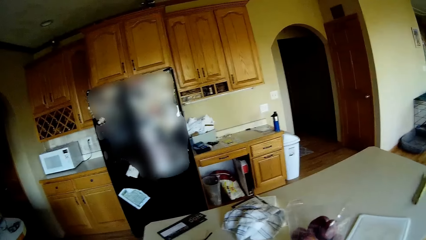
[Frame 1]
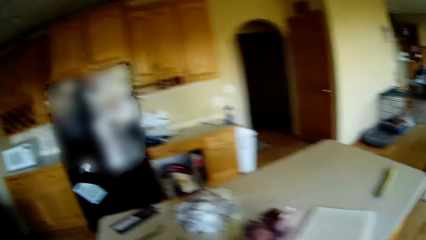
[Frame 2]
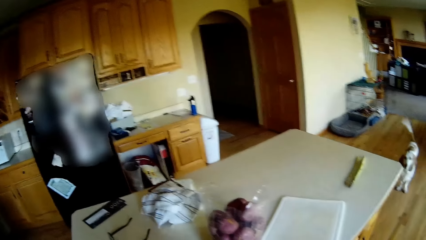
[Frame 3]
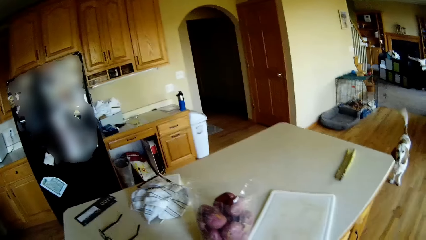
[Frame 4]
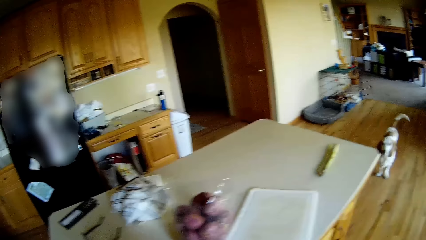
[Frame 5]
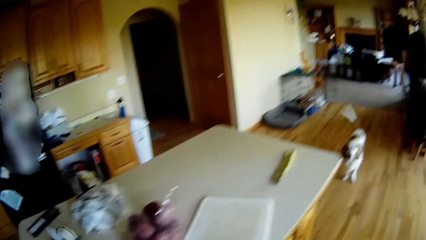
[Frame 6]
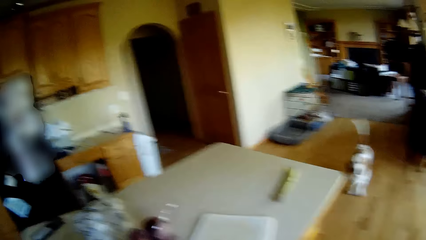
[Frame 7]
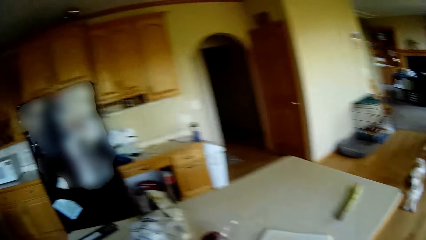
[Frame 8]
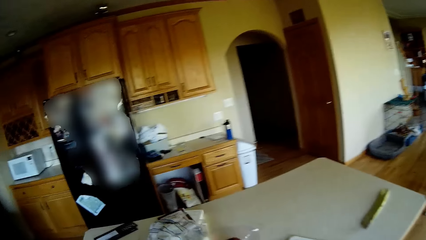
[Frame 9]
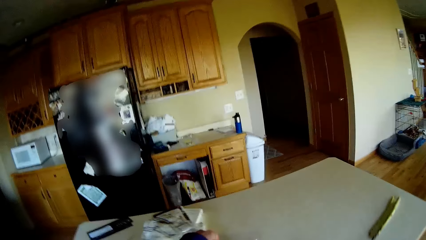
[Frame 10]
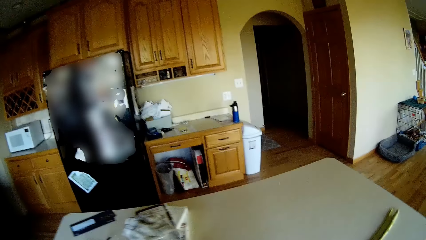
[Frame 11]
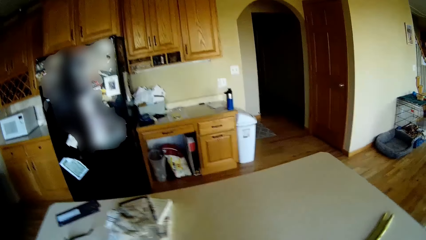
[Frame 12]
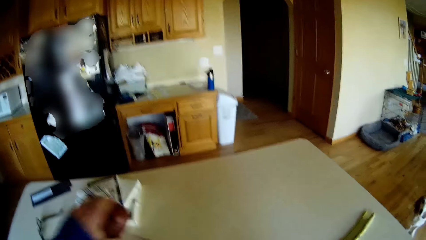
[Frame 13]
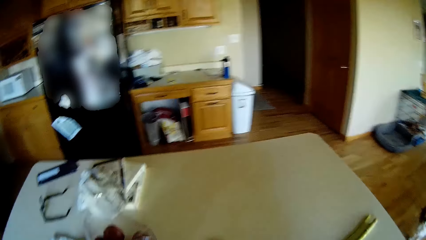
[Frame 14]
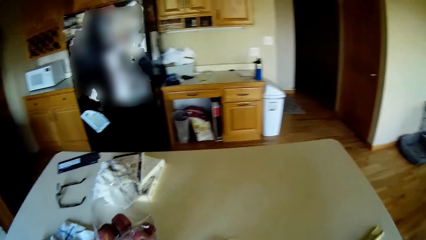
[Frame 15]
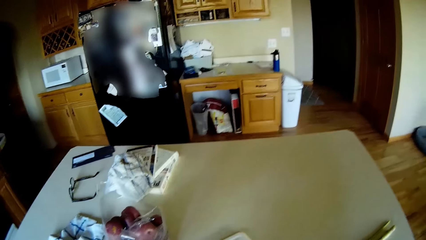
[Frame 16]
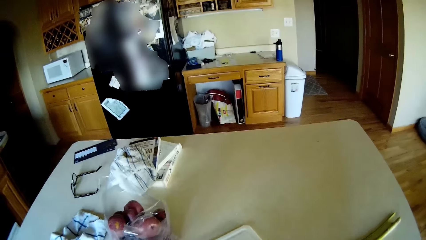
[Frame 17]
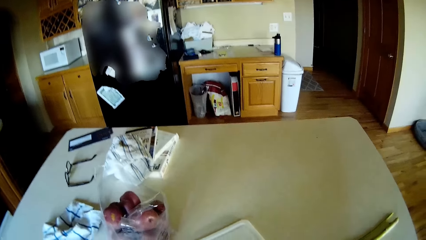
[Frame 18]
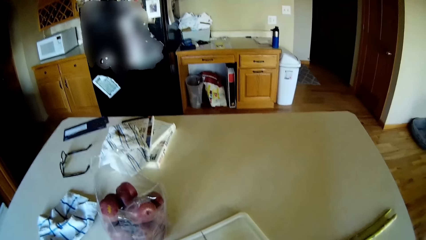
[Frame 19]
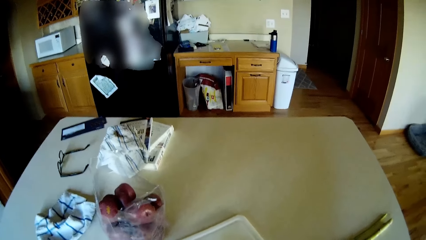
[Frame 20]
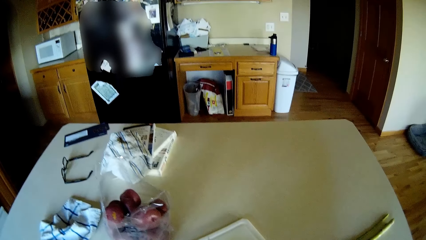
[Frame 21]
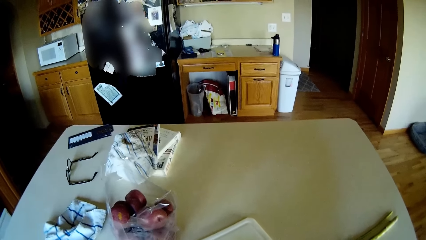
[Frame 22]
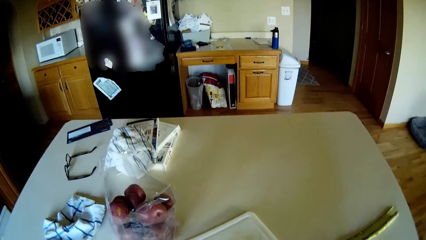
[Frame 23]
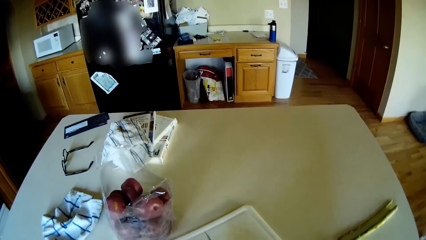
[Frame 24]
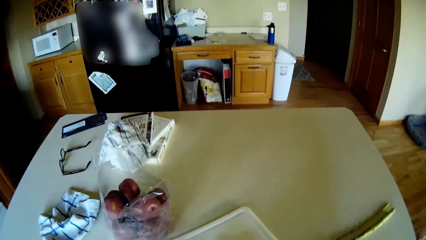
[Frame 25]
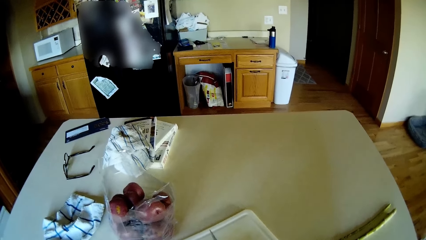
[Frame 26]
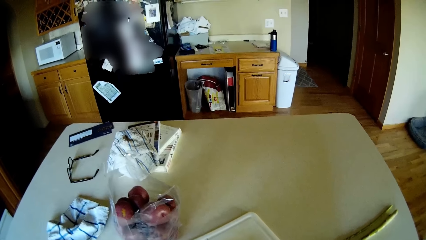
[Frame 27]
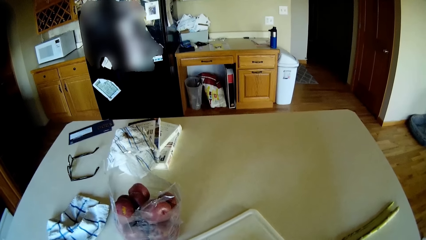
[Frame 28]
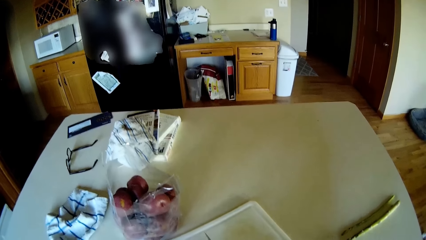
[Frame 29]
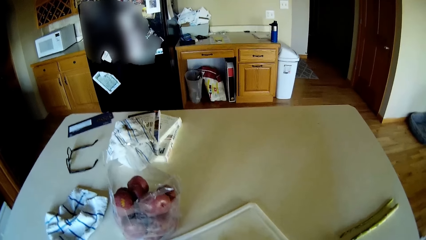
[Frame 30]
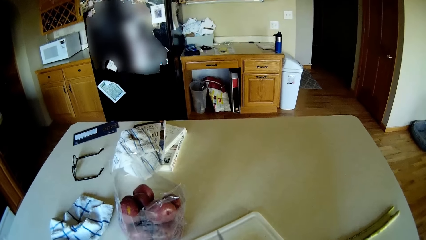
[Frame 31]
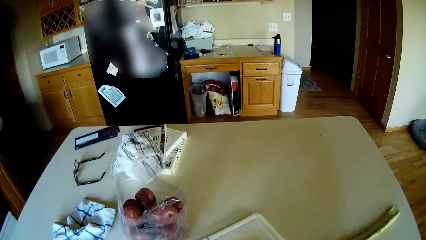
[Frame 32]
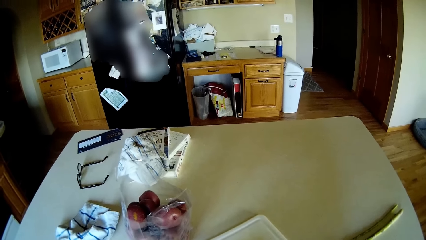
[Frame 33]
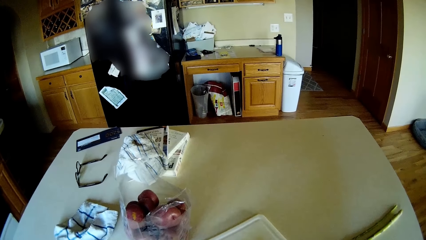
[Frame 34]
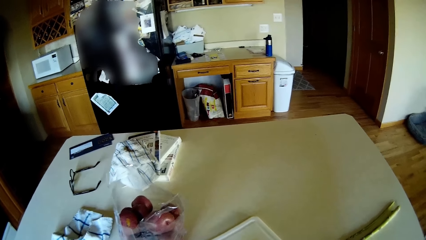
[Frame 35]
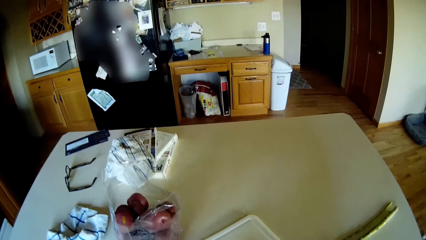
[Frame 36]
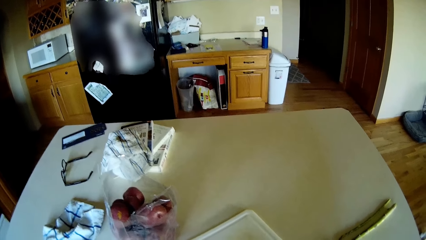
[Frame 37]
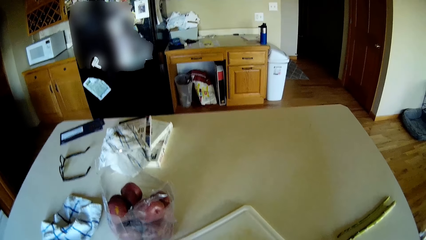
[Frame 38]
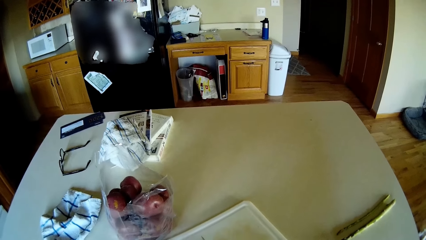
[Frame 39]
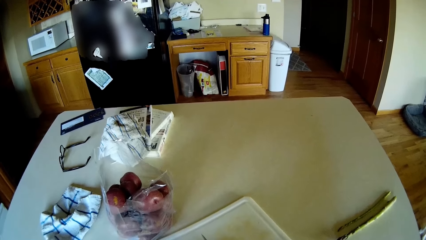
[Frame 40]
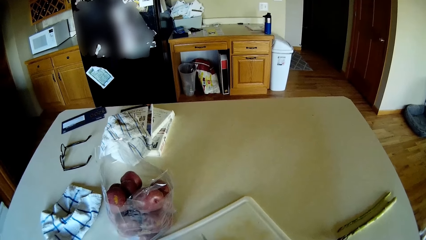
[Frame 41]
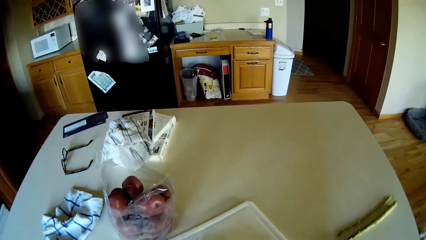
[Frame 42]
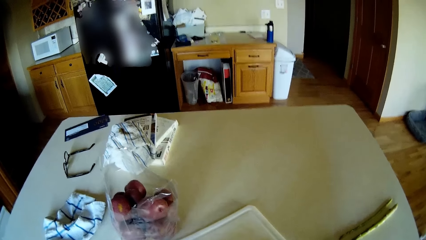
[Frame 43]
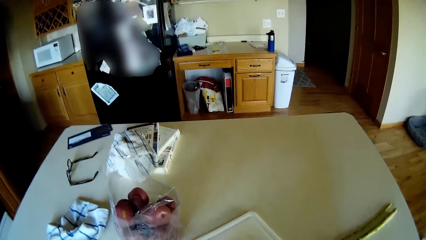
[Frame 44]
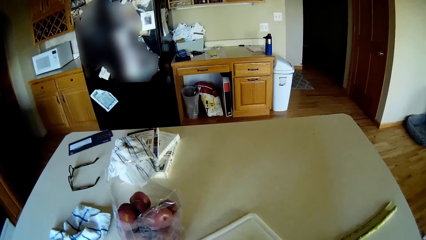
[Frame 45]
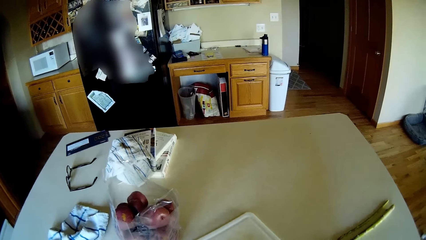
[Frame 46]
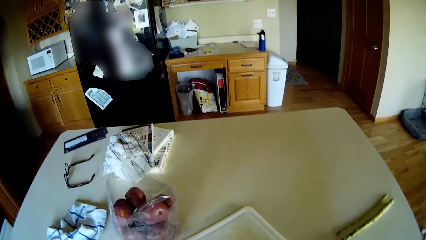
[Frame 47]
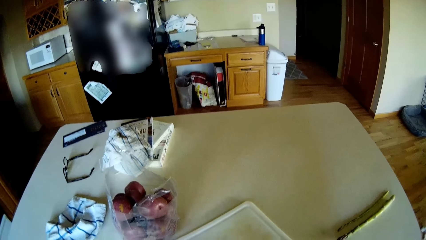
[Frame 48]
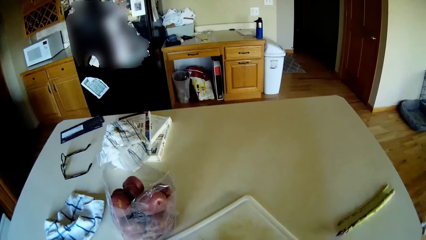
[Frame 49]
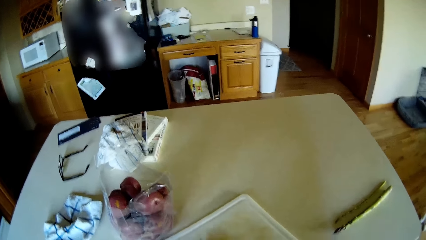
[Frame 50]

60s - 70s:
The camera wearer drops the napkin on the kitchen table with her left hand. She picks up an apple or potato from the bag of apples on the kitchen table with her left hand. She cuts the apple on a chopping board on the kitchen table with the knife in her right hand.

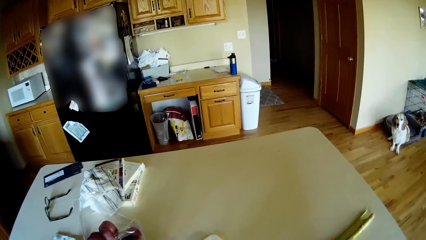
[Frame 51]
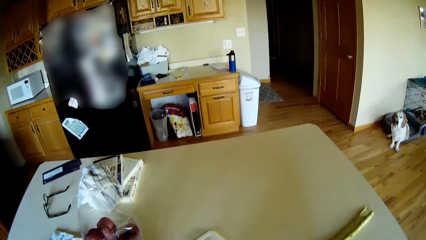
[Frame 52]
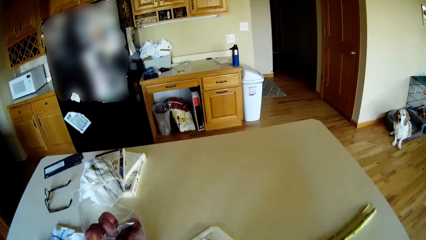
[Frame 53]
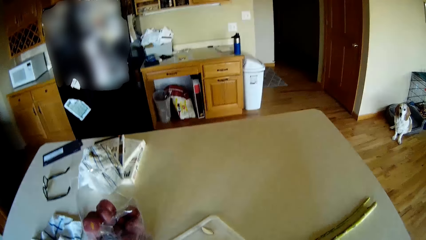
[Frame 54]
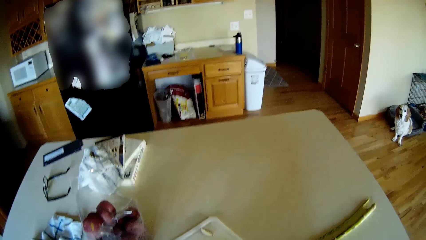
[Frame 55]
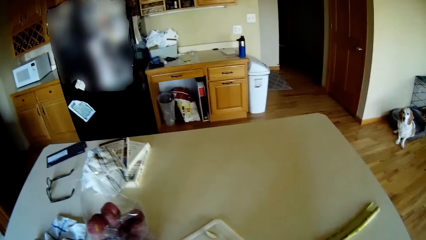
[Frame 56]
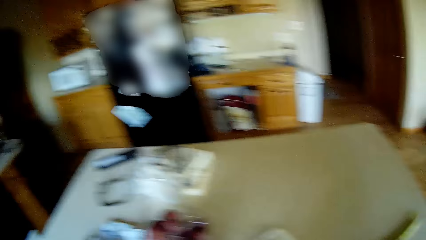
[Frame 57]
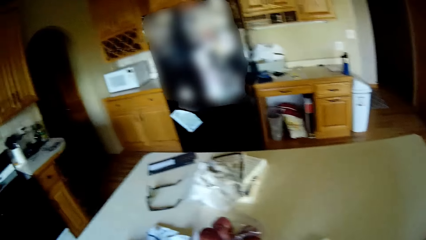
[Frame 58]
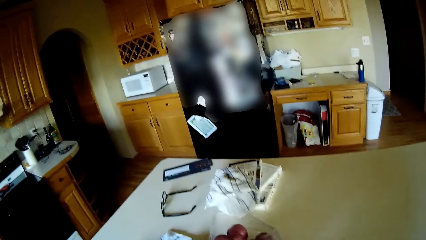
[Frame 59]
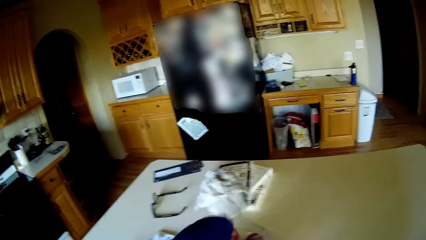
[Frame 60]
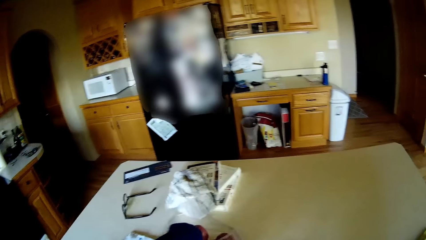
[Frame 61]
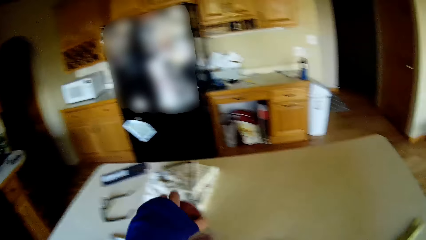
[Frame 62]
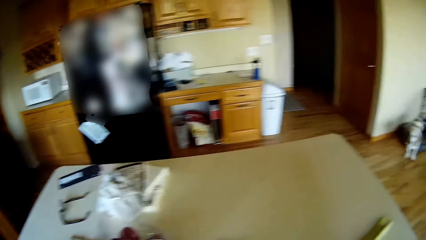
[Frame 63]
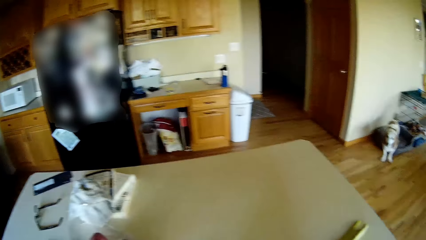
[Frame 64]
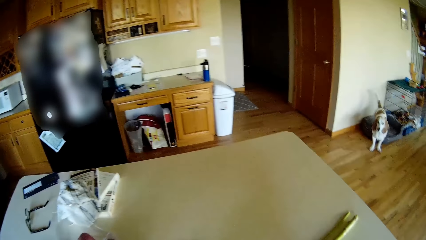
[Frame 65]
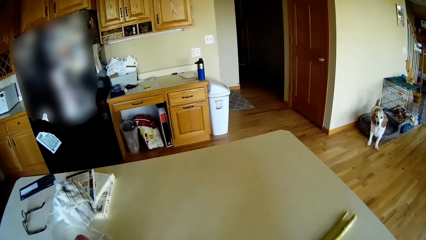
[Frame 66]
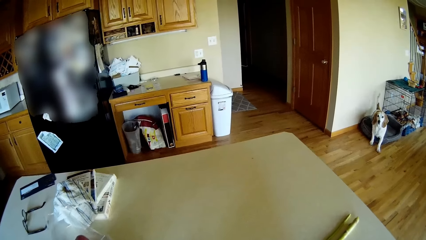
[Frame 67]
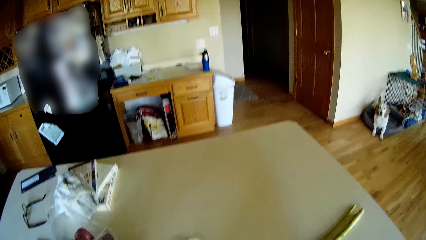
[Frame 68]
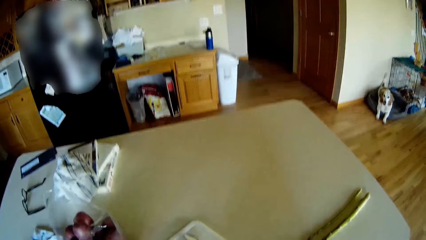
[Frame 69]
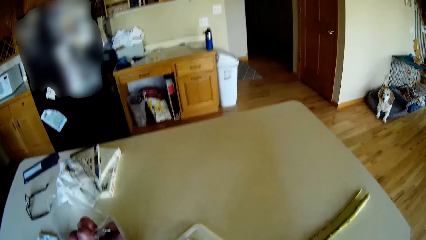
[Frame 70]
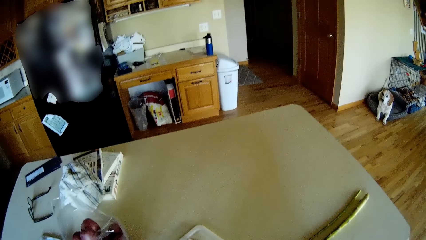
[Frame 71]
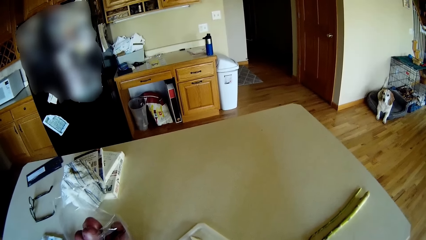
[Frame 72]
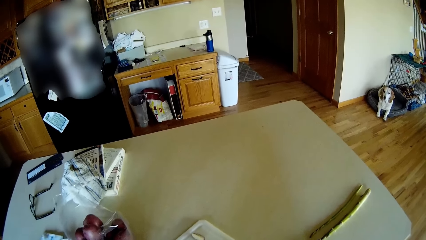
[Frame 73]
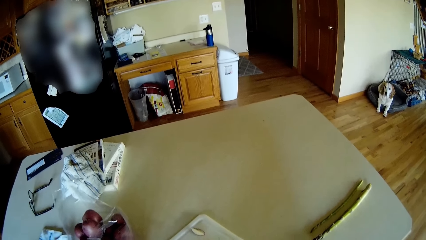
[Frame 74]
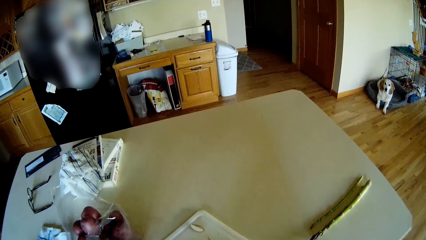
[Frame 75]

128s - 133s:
The camera wearer picks up an apple or potato from the bag of apples with her left hand. She cuts the apple on the chopping board with the knife in her right hand.
